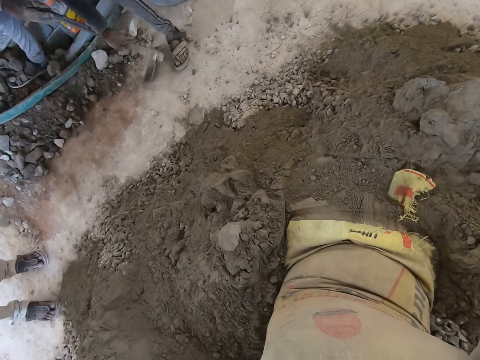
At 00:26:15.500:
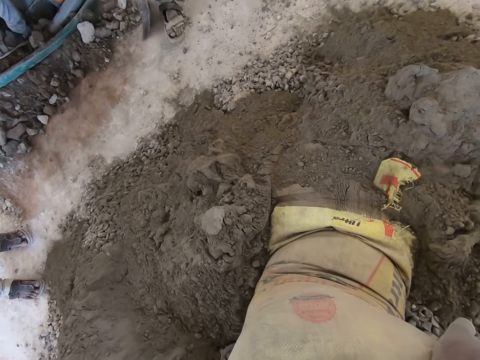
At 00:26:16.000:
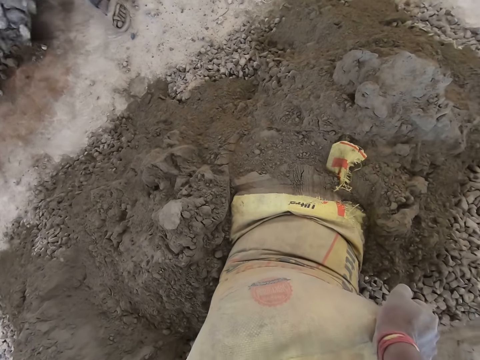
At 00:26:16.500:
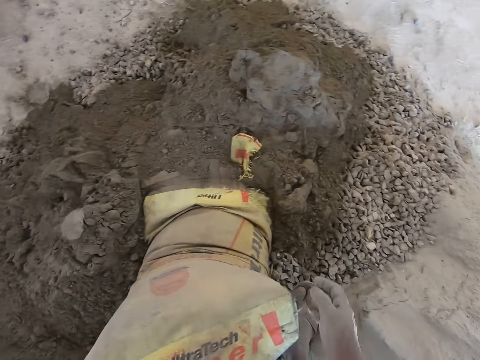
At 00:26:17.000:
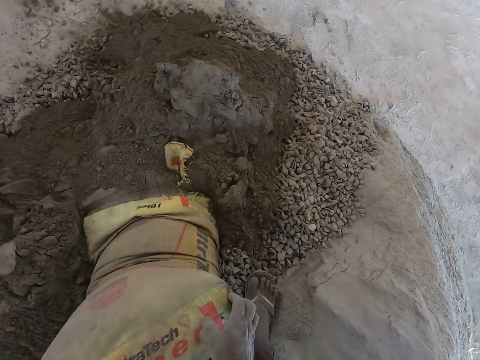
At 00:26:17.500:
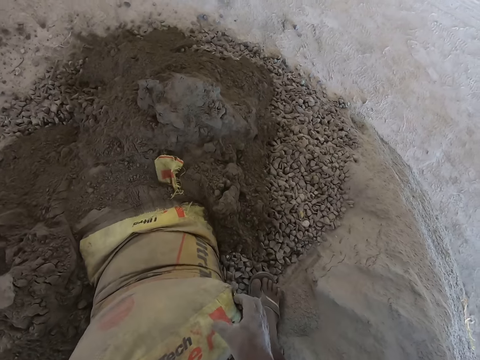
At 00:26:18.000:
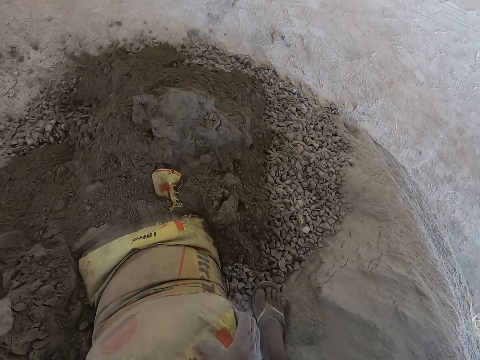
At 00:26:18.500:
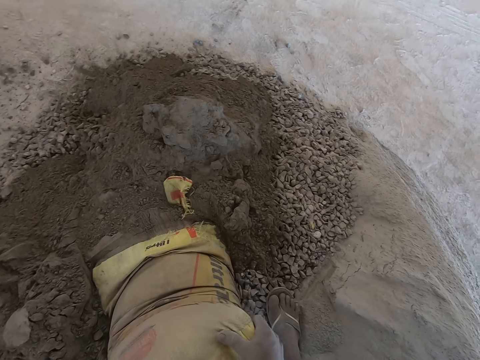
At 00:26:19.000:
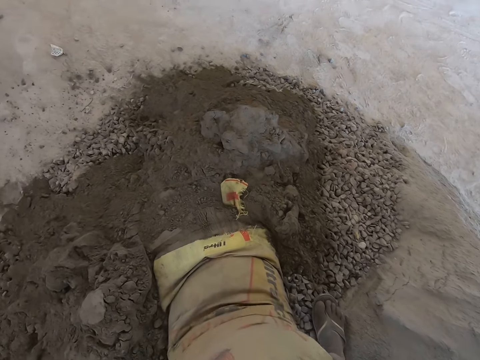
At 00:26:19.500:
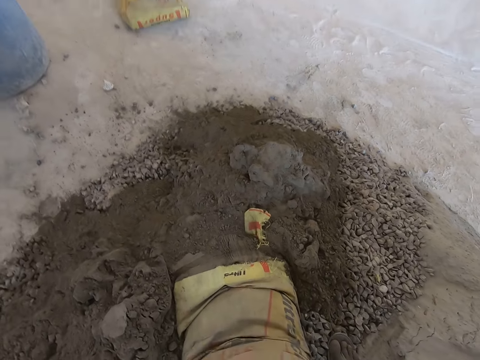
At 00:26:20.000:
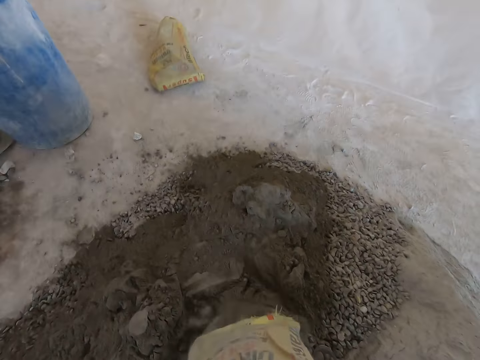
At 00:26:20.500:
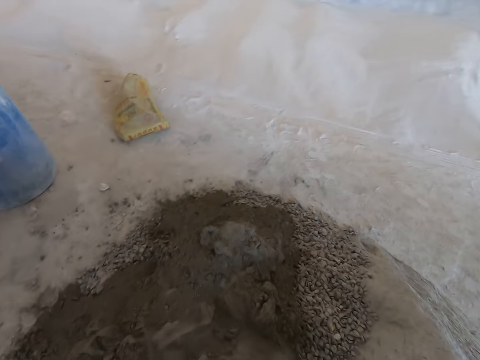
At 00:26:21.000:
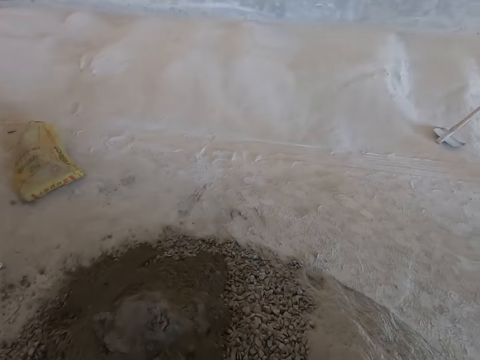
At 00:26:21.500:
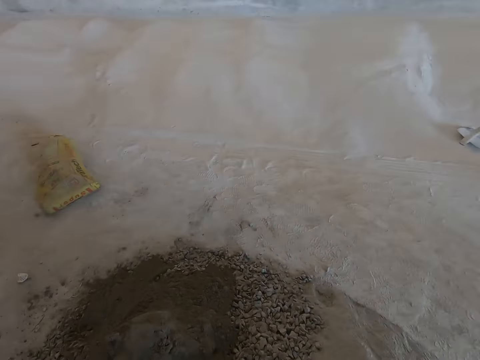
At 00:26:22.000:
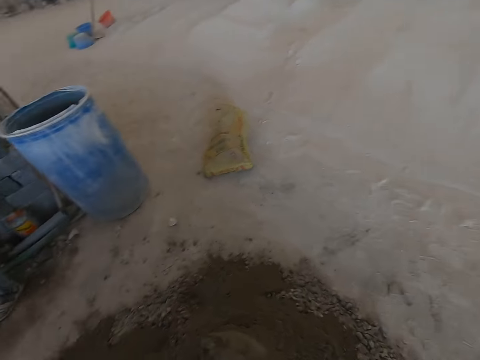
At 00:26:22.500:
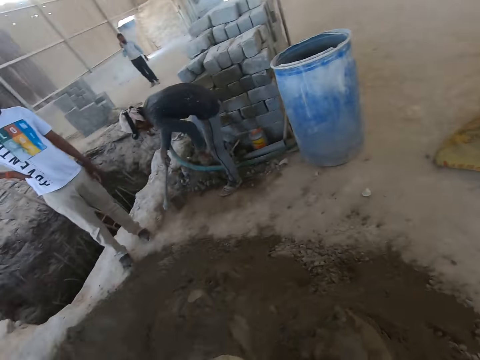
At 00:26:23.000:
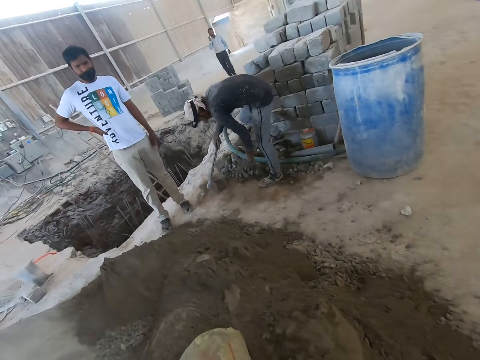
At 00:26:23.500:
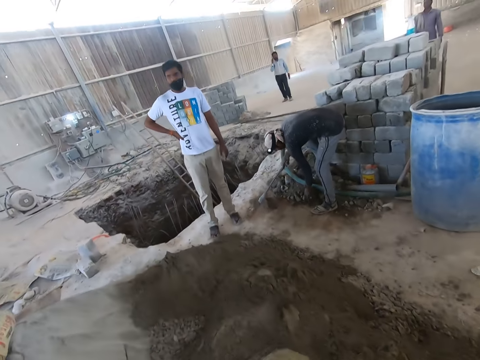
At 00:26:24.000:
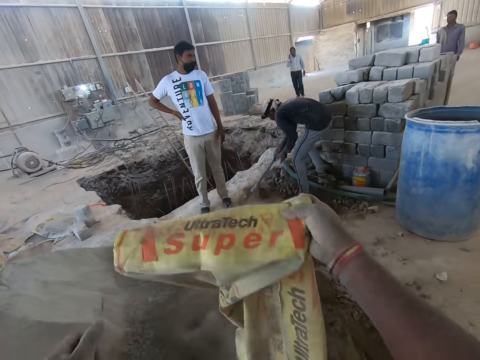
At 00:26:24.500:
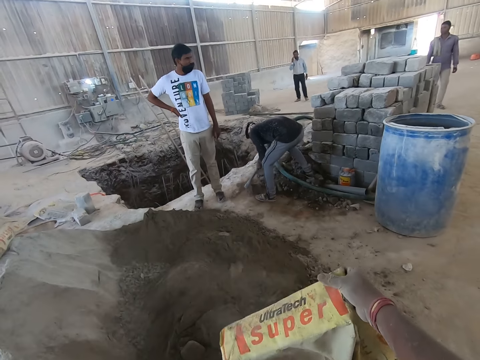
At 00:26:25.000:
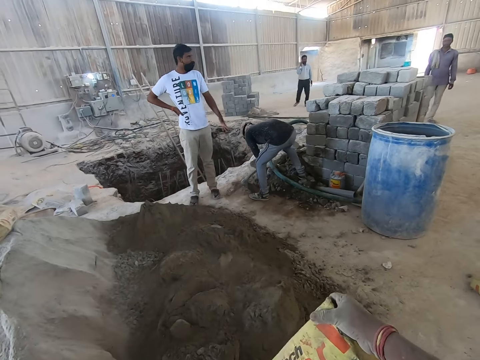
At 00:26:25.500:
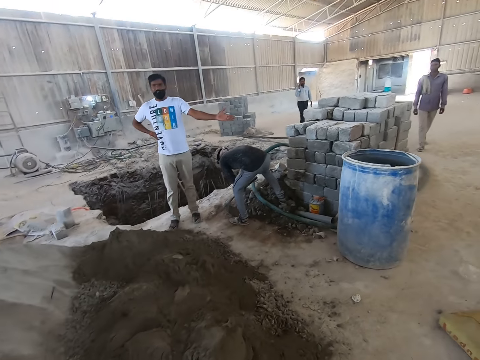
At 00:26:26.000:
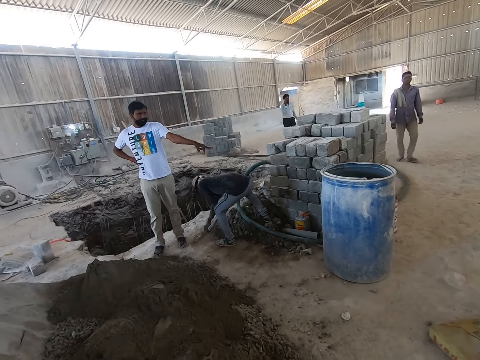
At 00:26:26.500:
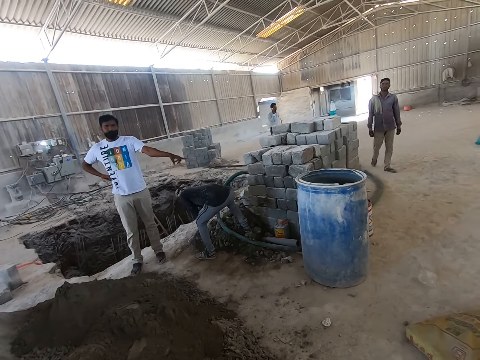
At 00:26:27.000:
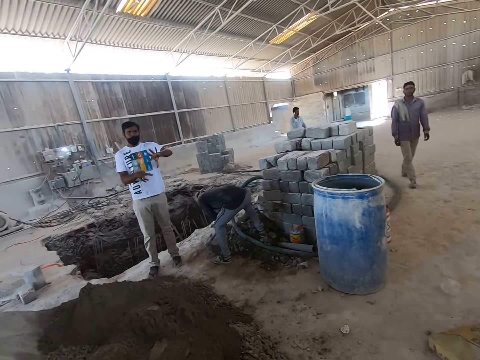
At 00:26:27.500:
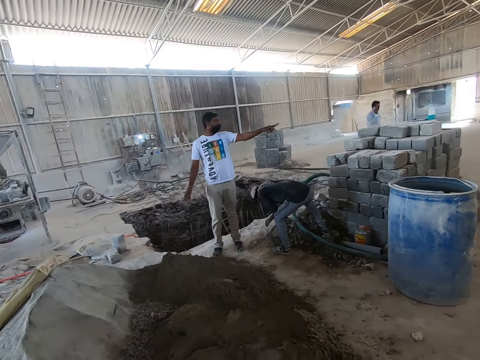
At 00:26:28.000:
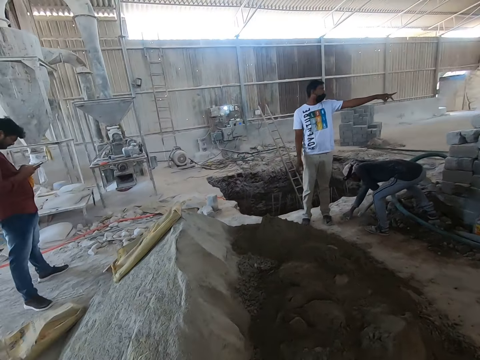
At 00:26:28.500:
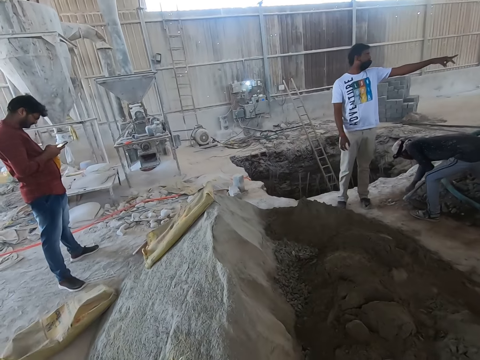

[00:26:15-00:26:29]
The man packs stones from the ground with the hoe in his hands. The camera wearer pours the cement out of the bag to the gravel on the ground with his hands. He looks around the building site. The man picks a stone from the ground with his left hand. The camera wearer pours the cement on the gravel. He stares at the man and another man. The other man talks with gestures. The camera wearer converses with the other man.

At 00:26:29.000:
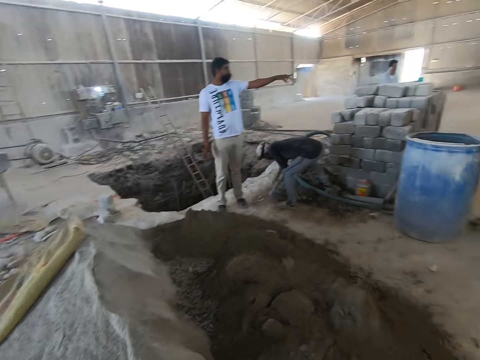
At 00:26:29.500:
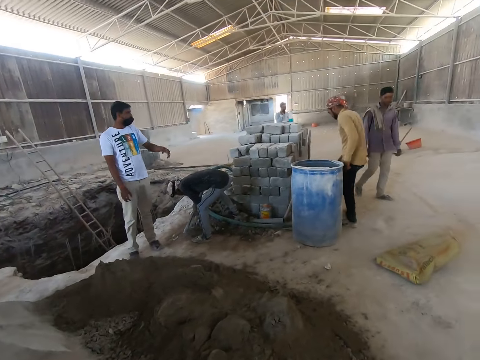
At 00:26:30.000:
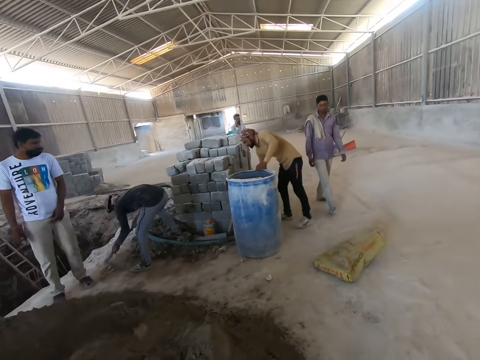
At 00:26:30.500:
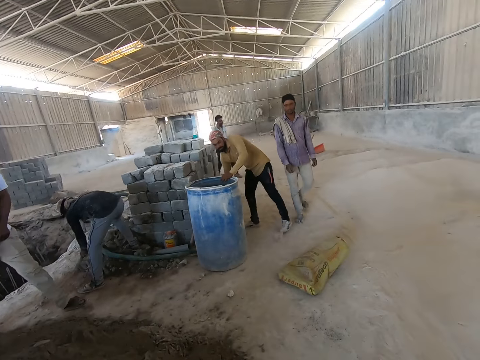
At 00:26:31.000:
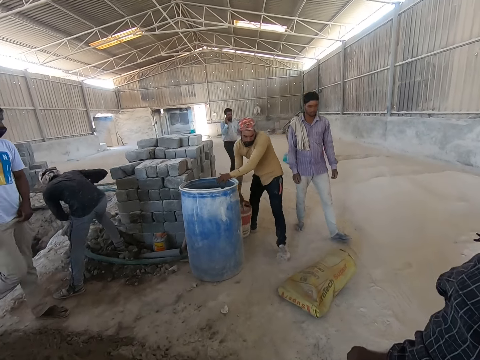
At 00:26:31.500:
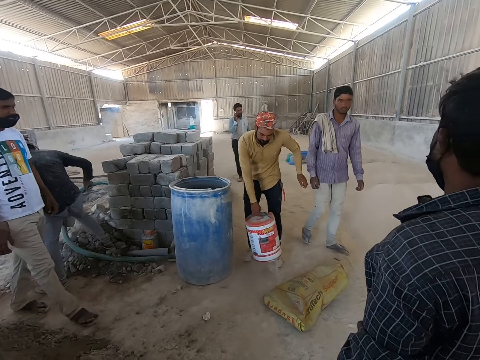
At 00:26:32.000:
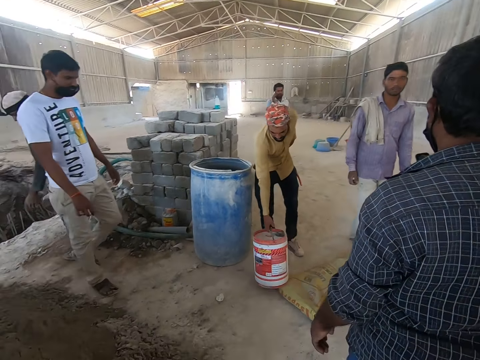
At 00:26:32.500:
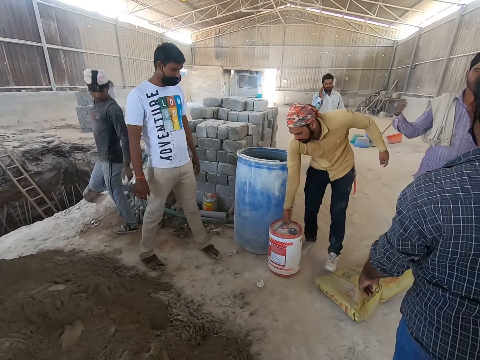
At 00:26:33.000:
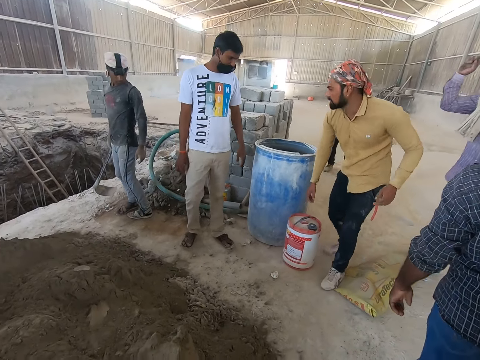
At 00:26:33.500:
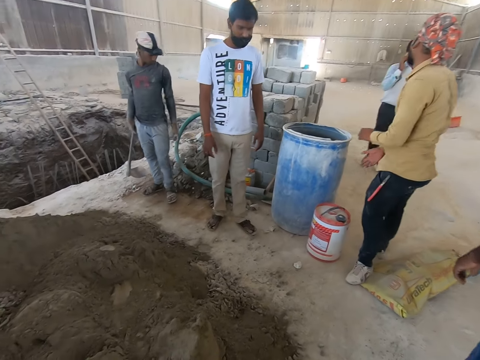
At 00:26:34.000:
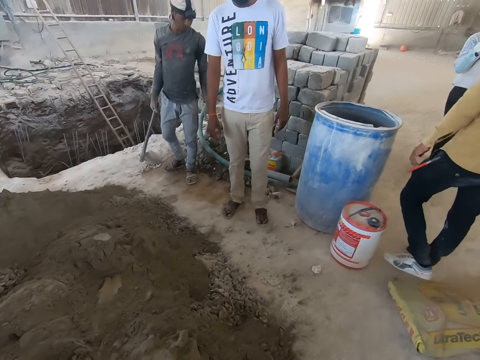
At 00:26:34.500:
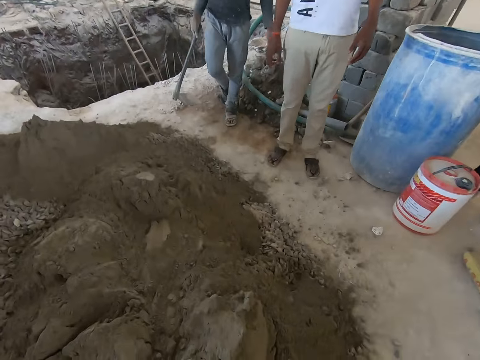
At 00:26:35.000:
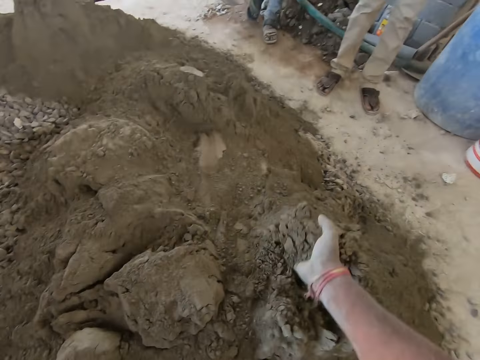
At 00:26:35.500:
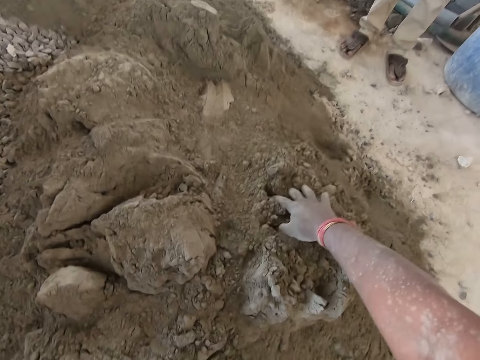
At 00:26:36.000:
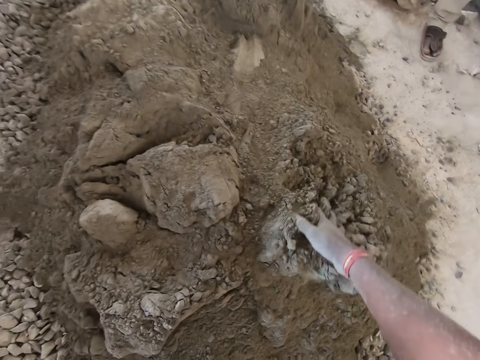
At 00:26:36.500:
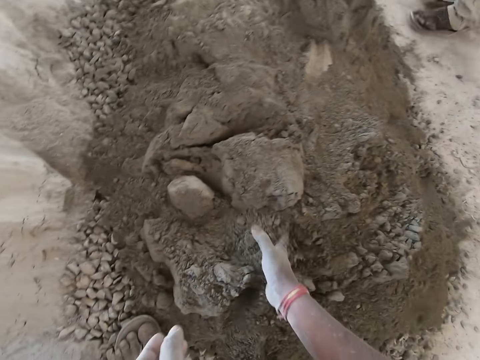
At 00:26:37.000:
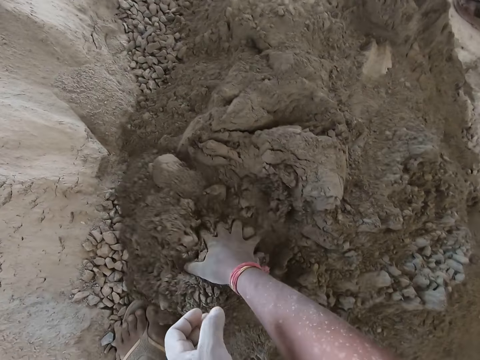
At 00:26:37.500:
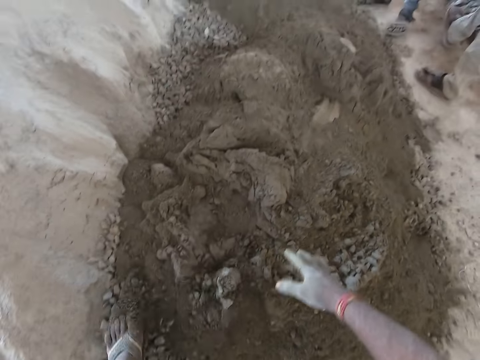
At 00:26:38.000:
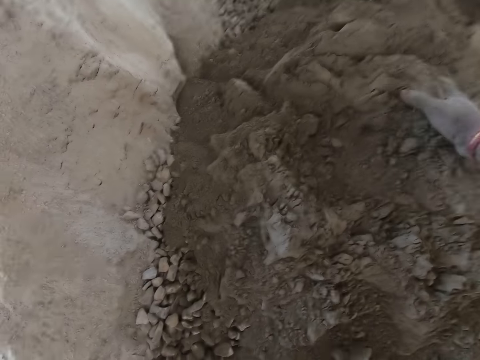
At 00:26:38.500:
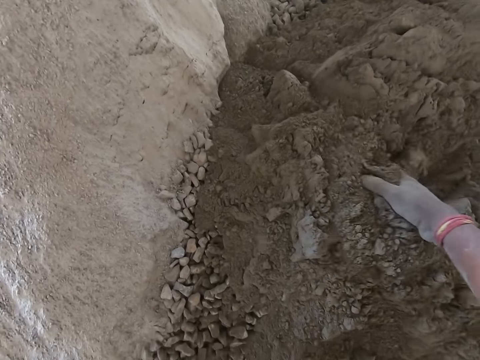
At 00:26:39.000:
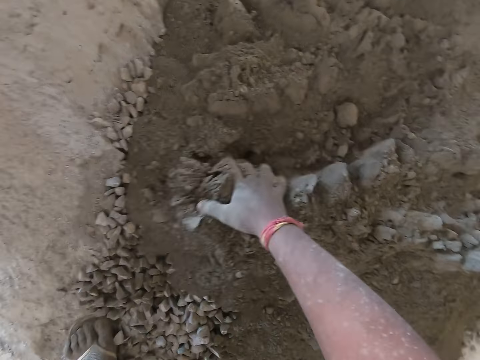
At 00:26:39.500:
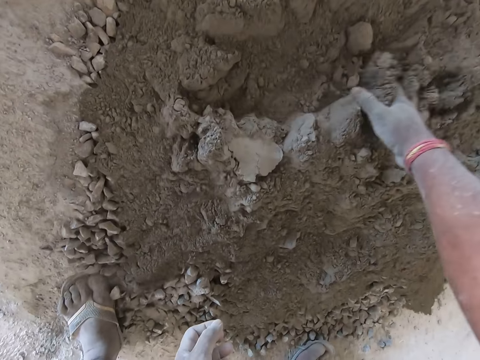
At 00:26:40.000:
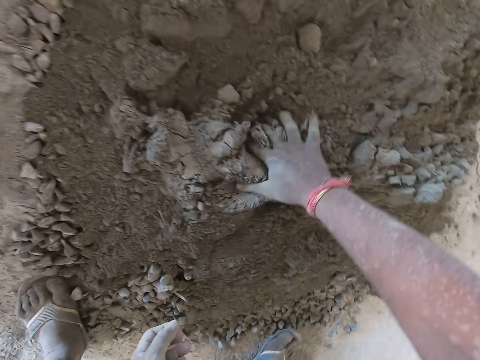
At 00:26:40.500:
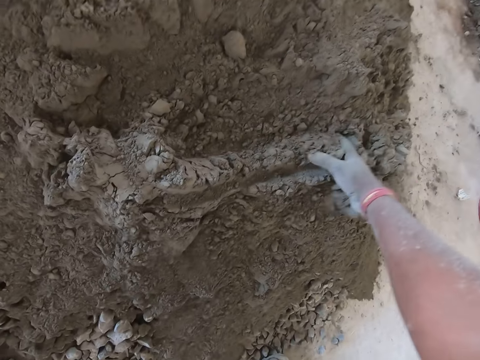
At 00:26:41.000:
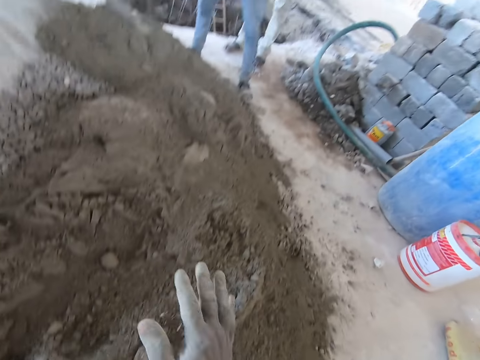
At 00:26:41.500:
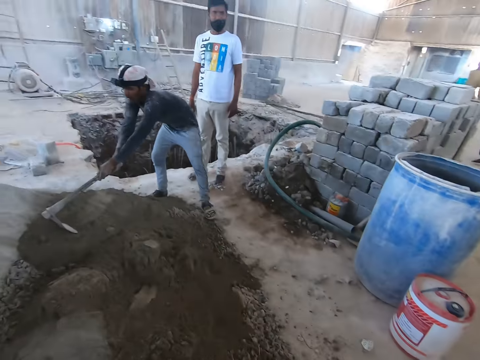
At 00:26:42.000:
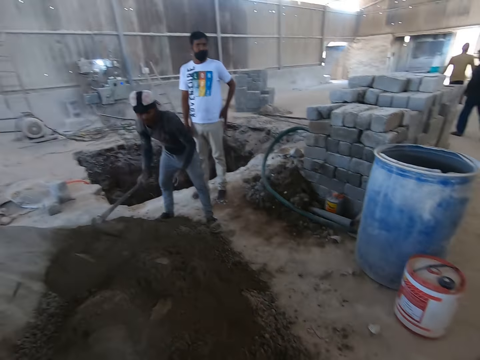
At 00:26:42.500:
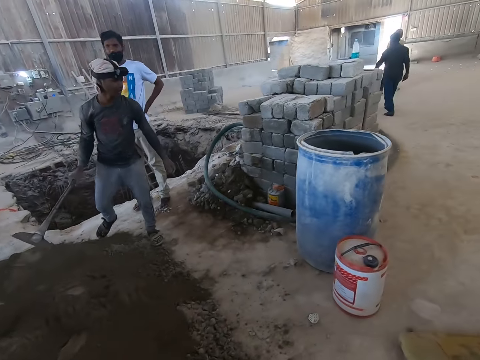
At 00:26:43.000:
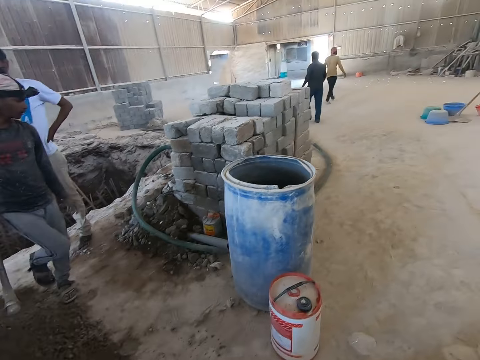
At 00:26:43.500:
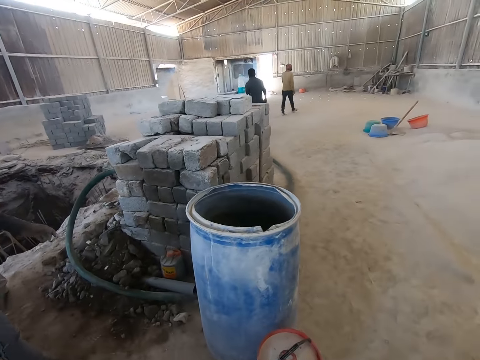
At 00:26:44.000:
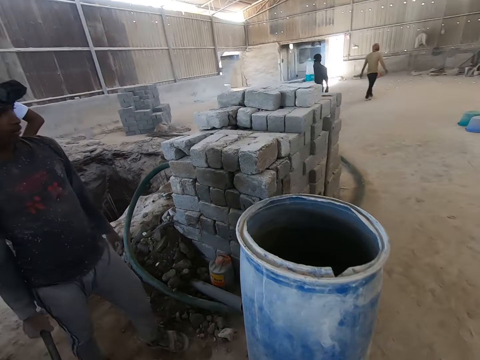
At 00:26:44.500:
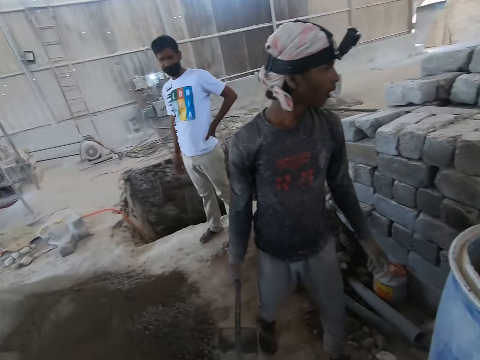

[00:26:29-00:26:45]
A man carries a bucket from the ground with his right hand. The man drops the bucket on the ground with his right hand. The camera wearer spreads the cement on the gravel on the ground with his right hand. Another man spreads the cement on the gravel on the ground with the hoe in his hands. The camera wearer walks around the building site.
